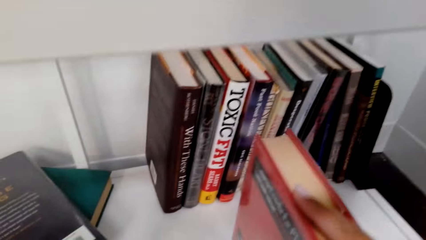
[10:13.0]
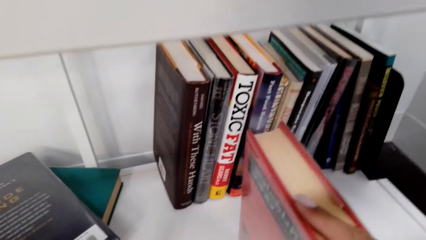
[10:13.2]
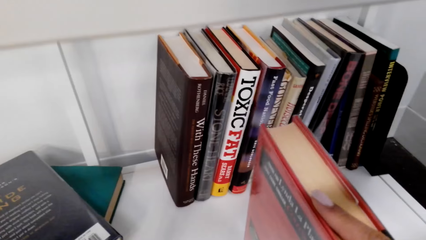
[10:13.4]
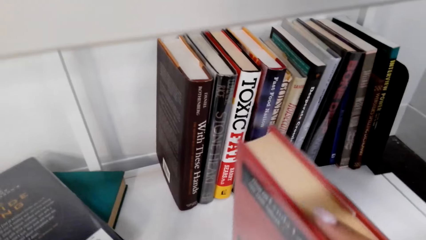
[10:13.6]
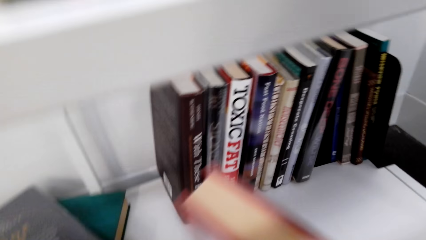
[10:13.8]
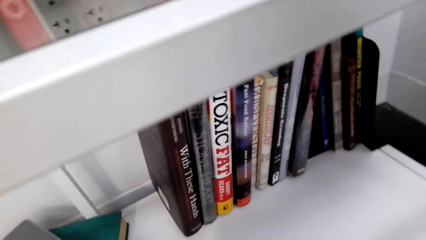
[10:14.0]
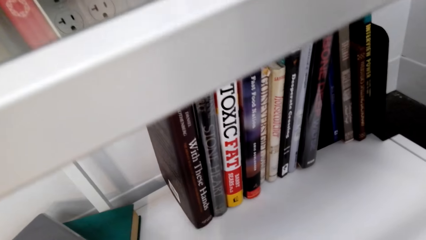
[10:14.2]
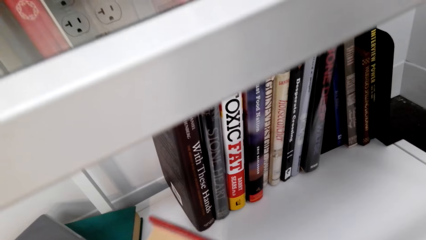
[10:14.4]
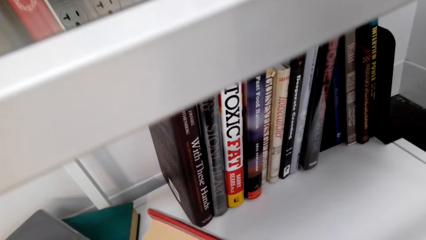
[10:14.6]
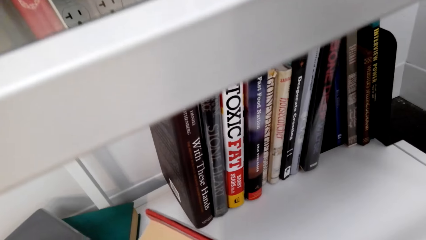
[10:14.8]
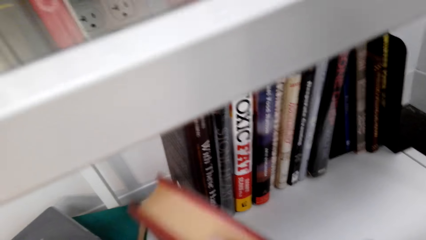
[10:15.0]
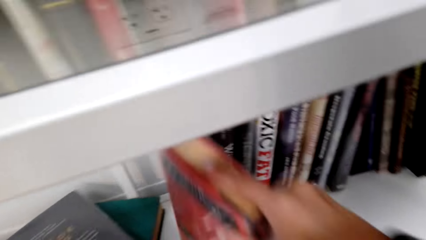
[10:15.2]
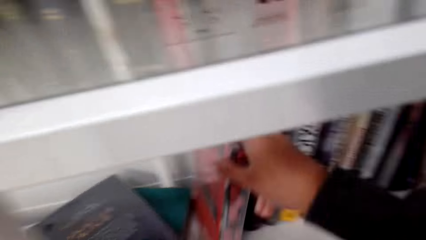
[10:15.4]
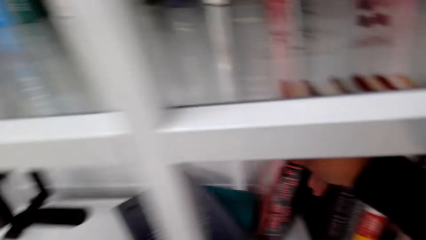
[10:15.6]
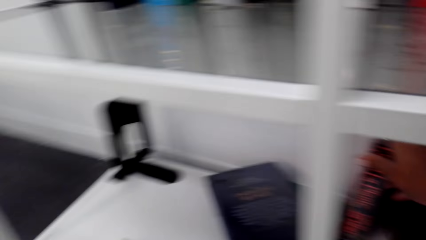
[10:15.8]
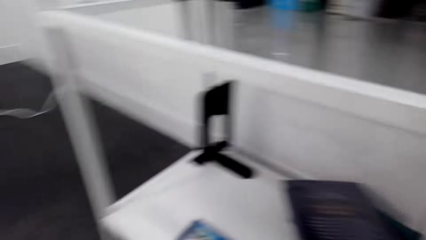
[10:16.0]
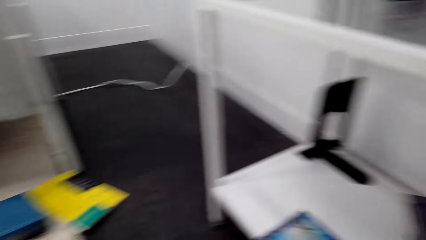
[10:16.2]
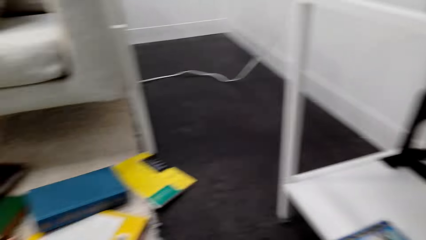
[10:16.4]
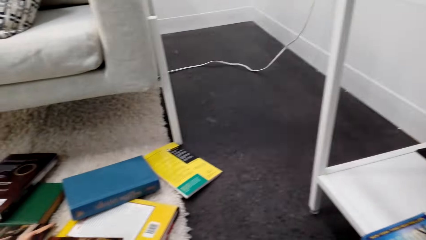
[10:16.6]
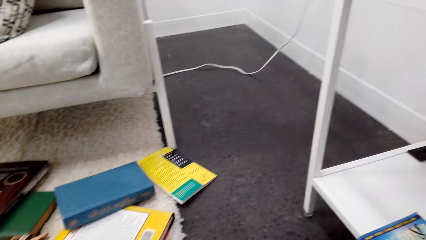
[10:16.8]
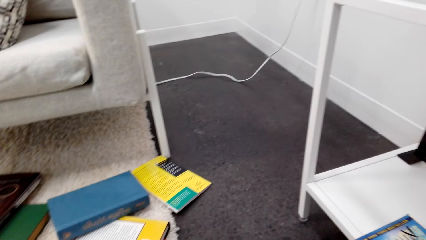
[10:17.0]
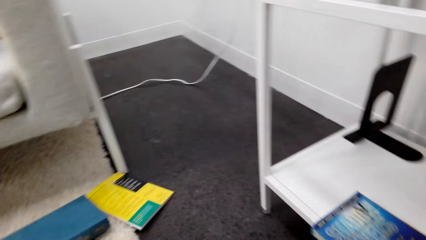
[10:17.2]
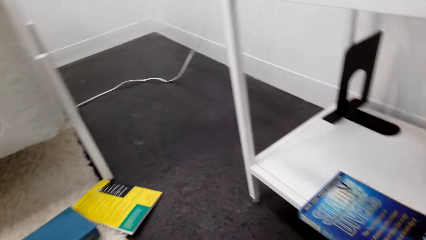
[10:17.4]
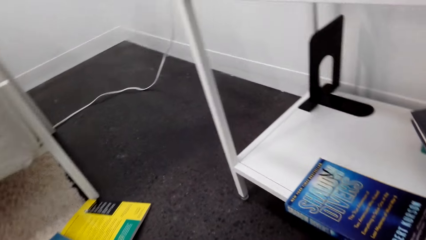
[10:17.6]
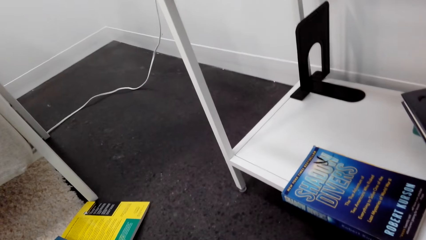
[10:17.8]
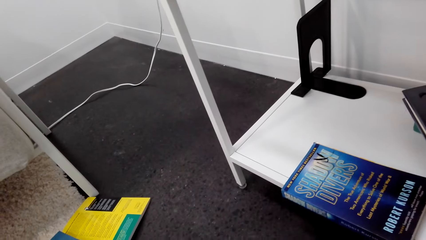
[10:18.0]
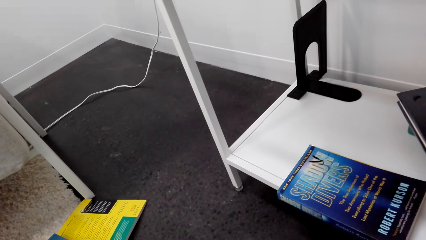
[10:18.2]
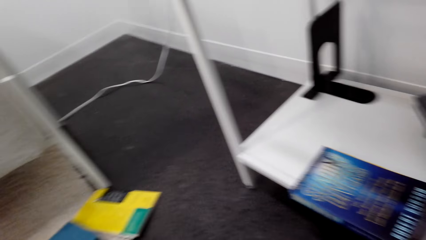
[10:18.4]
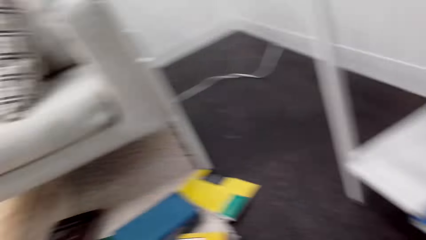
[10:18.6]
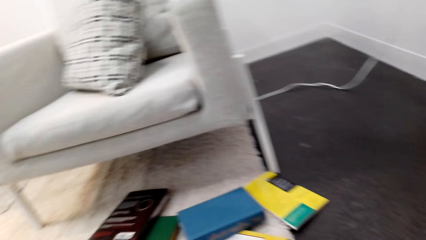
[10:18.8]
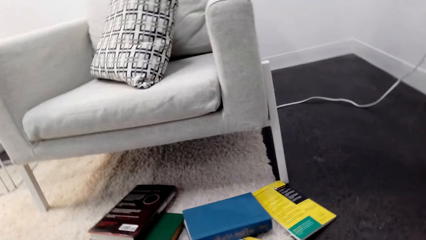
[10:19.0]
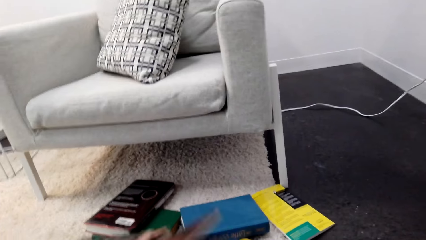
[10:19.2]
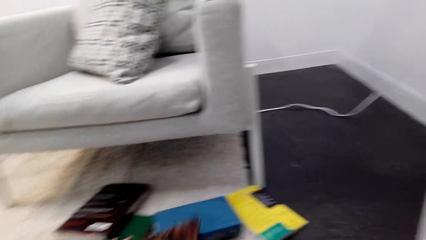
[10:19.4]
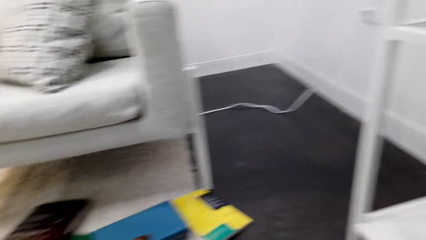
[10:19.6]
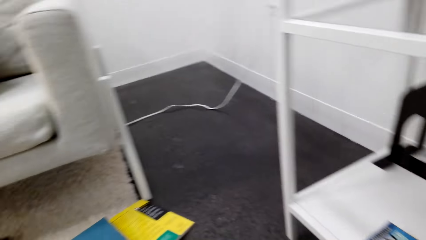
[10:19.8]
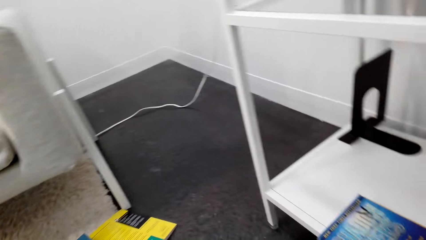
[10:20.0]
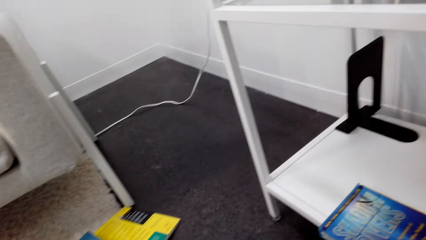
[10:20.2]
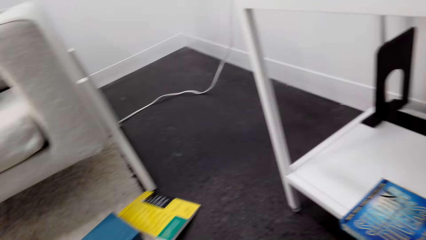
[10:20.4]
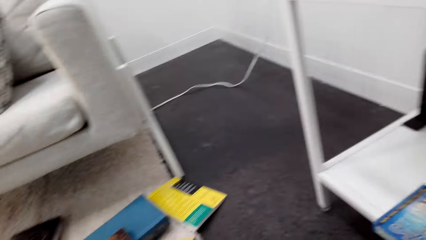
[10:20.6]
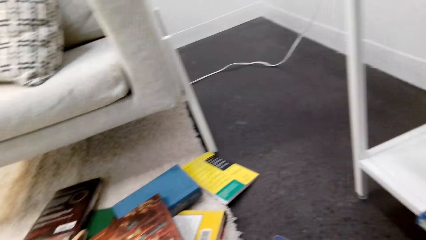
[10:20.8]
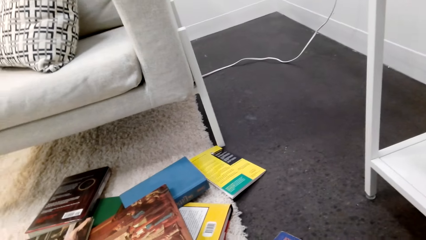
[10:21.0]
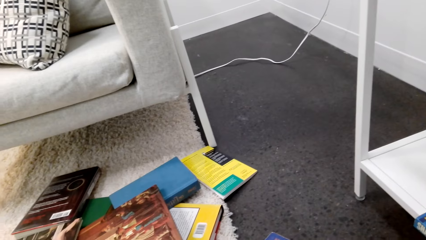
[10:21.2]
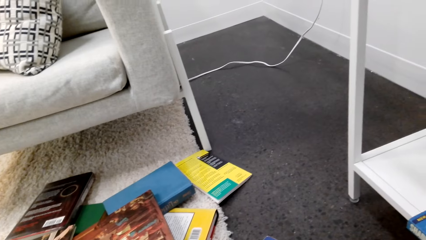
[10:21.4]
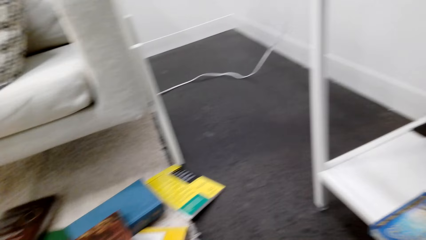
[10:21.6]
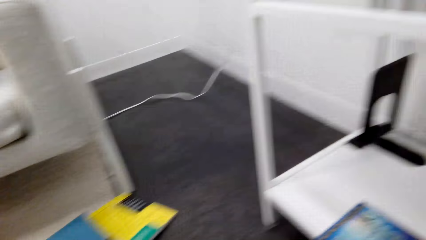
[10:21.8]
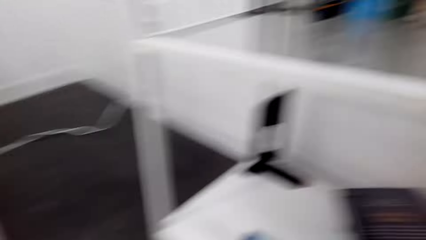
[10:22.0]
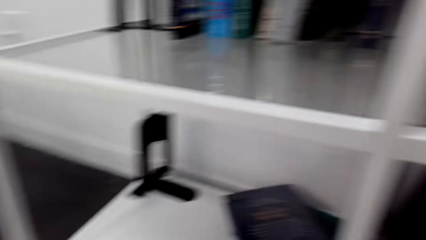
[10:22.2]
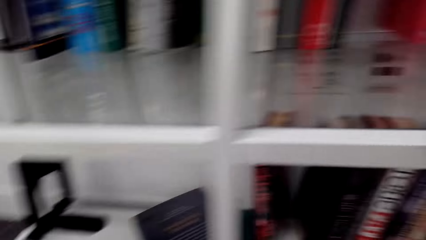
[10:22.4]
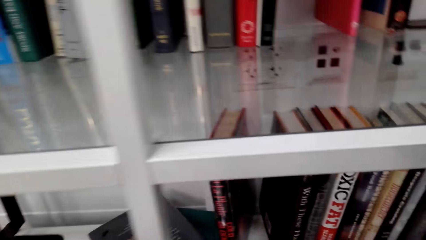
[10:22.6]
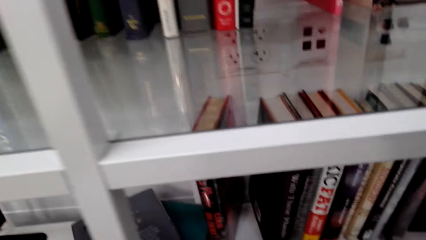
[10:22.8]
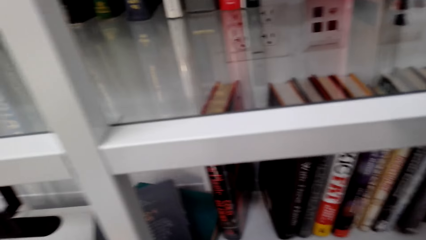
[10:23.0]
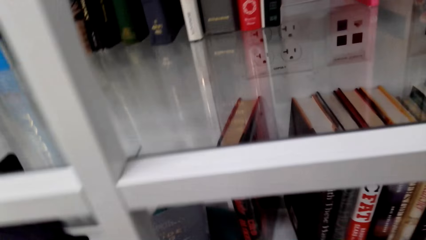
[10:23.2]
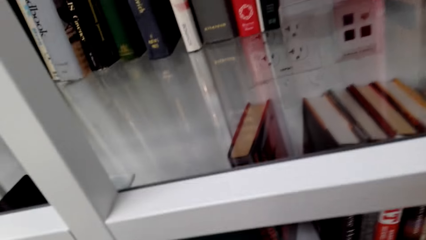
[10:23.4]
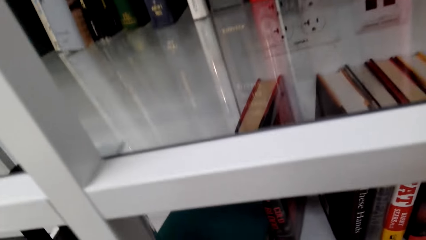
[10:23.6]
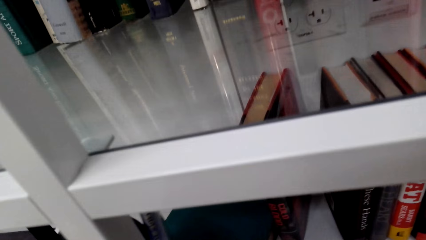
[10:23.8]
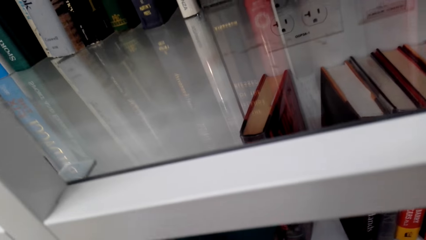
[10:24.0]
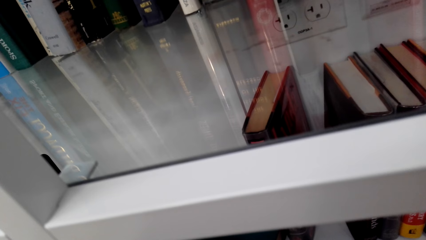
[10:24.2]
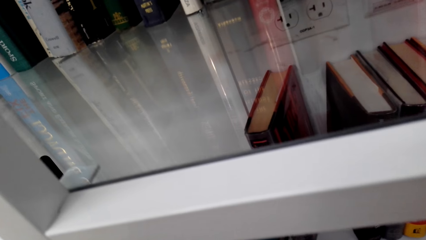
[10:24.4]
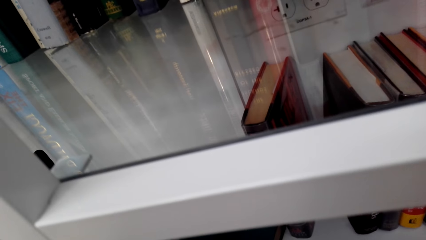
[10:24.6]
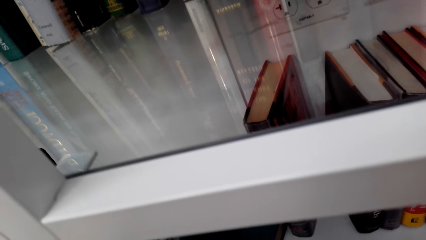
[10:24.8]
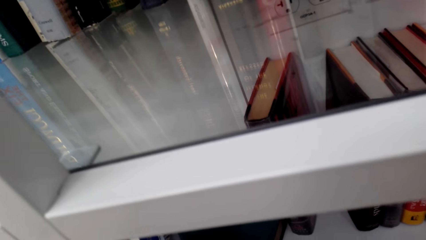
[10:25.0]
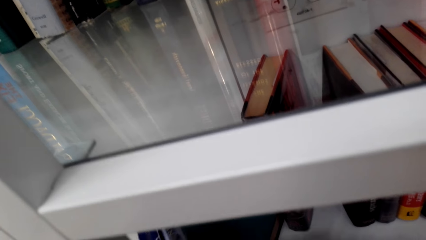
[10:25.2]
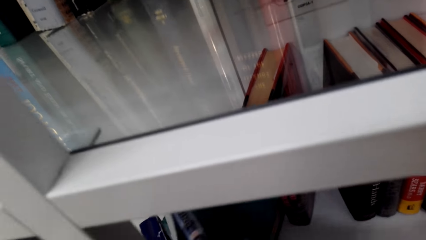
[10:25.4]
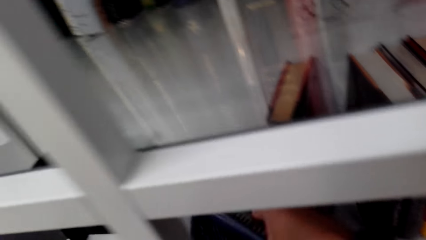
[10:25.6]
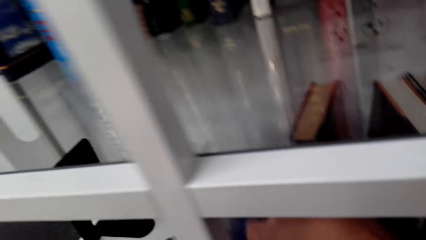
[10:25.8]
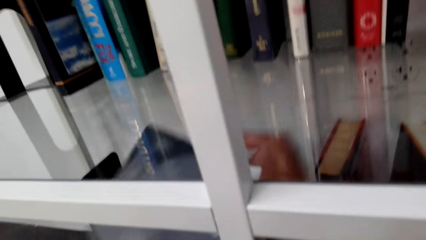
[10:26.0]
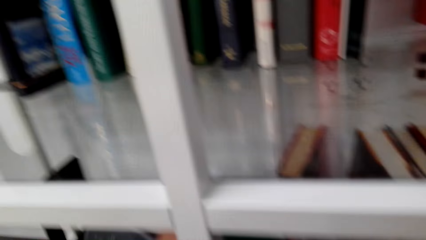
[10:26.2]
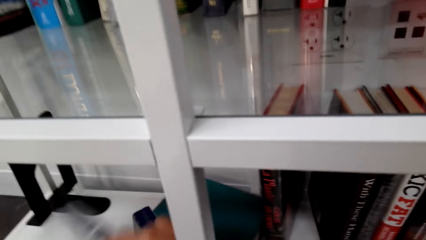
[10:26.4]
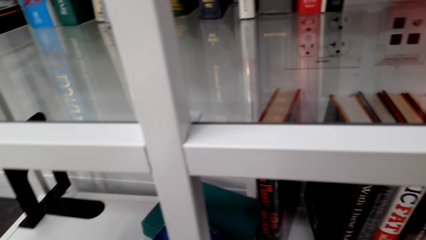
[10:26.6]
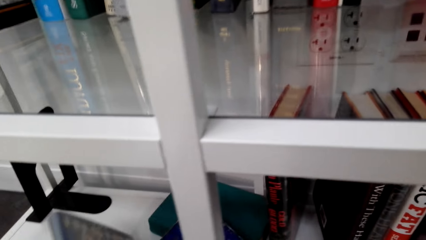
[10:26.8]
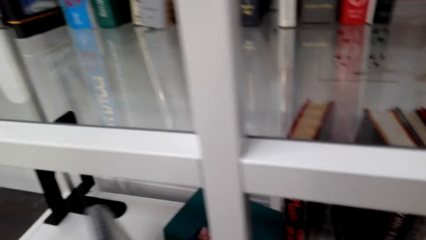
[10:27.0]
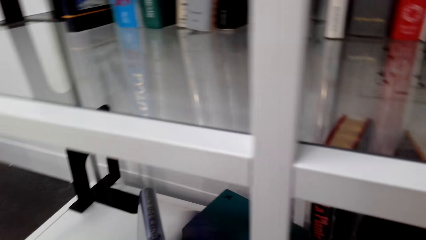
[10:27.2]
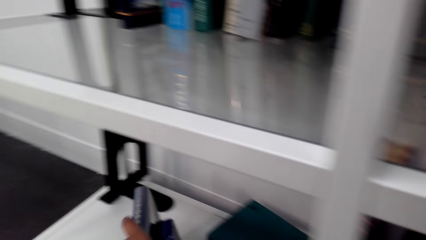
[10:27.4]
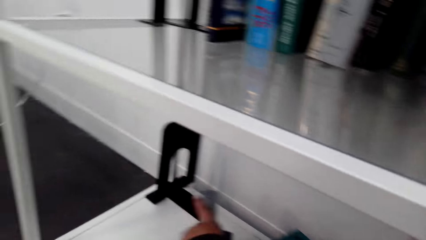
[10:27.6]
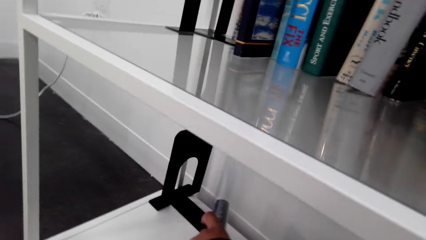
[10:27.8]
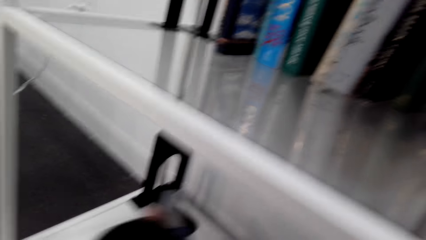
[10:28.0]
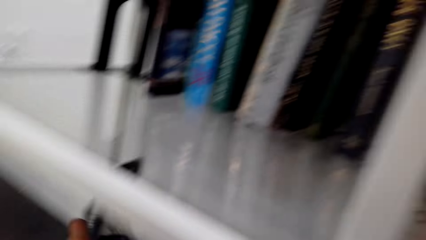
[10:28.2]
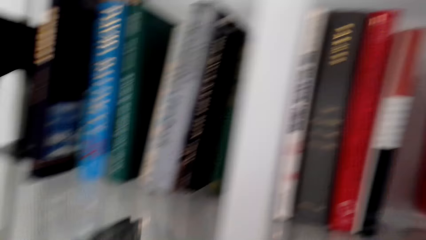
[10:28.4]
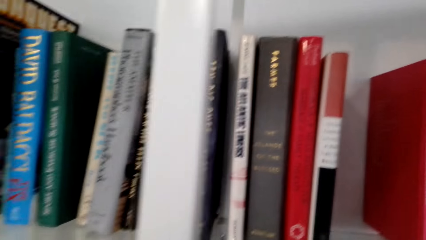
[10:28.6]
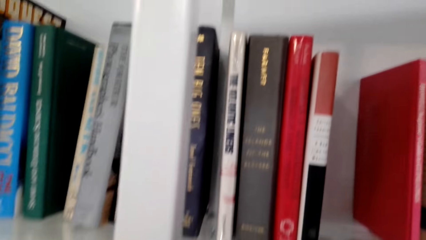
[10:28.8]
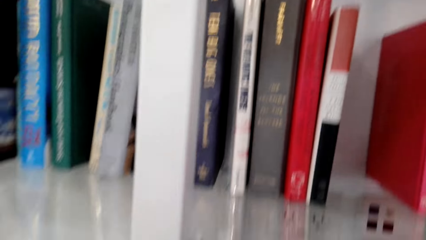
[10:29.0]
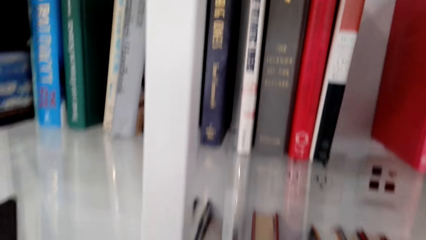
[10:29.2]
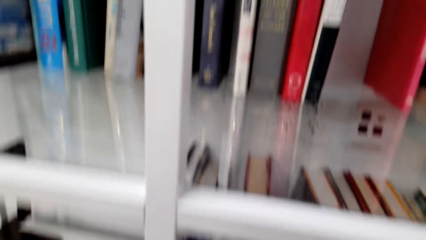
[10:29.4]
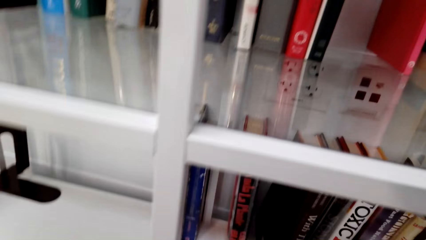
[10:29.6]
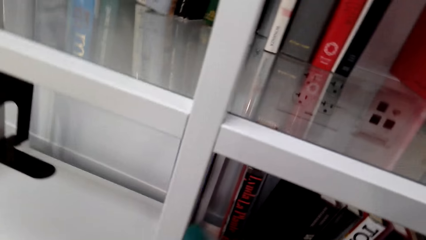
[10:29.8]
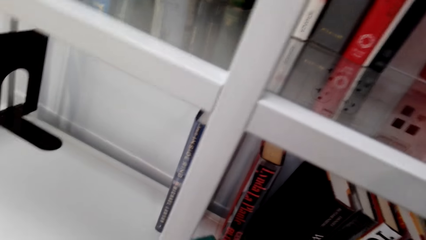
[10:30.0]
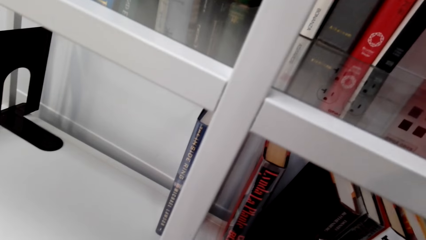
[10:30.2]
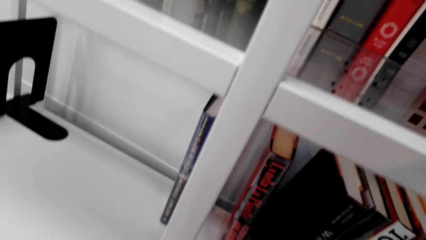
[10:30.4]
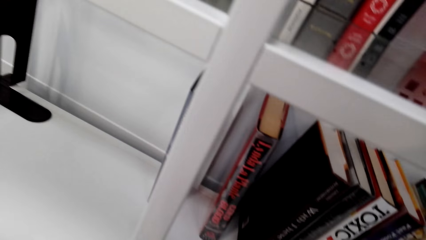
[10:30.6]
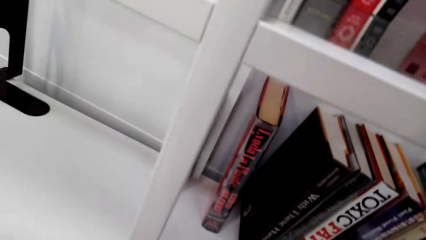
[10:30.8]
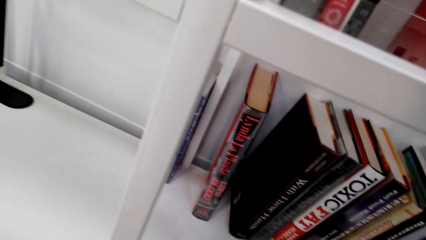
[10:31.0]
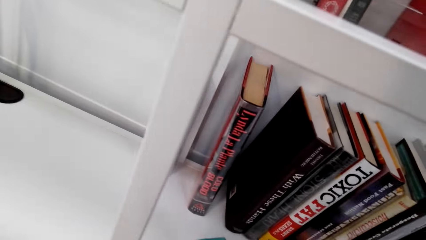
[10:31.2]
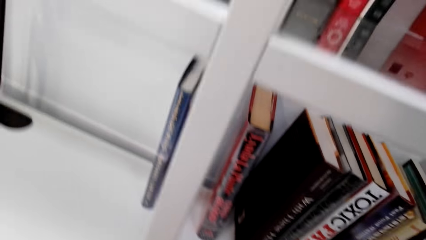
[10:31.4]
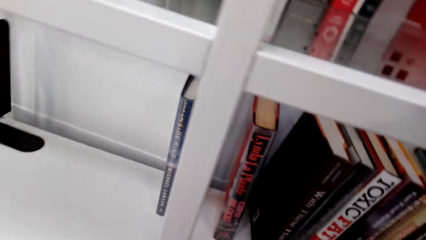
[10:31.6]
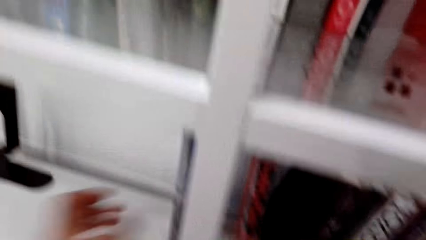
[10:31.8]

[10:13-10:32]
The camera wearer turns around. They look around. They pick the book from the floor. They move the book. They place the book on the shelf. They look around.
